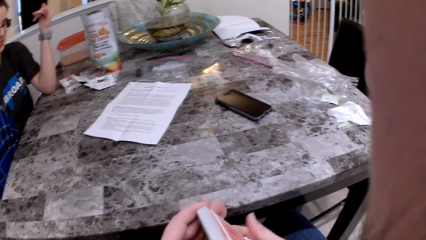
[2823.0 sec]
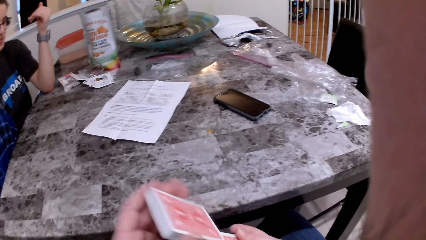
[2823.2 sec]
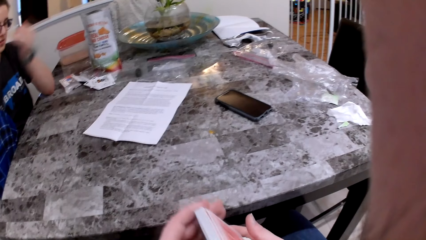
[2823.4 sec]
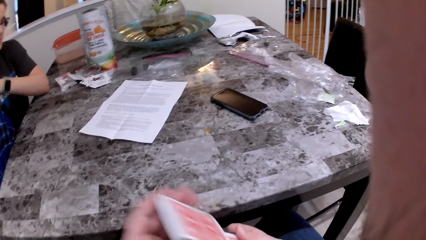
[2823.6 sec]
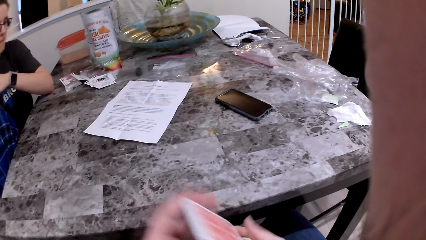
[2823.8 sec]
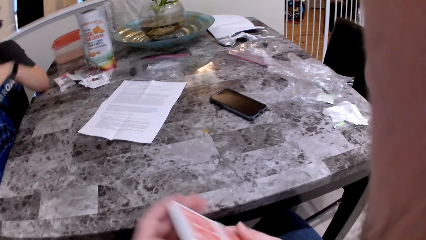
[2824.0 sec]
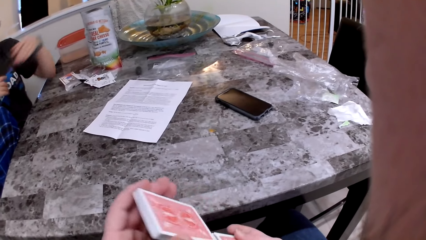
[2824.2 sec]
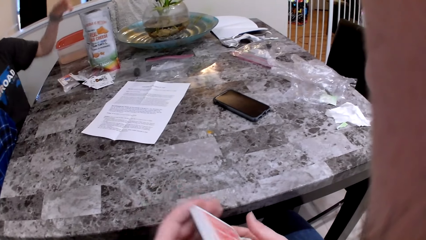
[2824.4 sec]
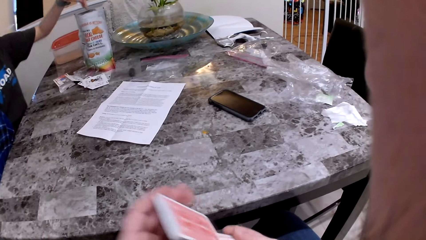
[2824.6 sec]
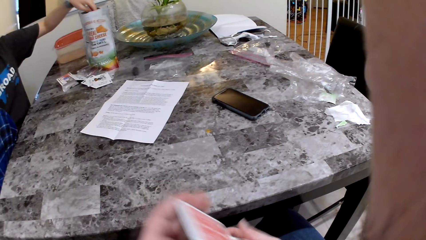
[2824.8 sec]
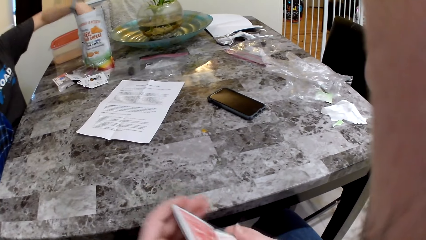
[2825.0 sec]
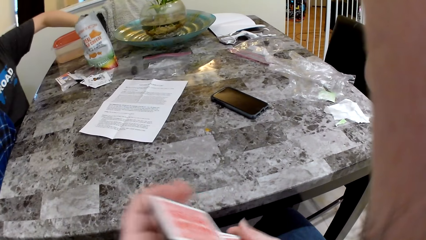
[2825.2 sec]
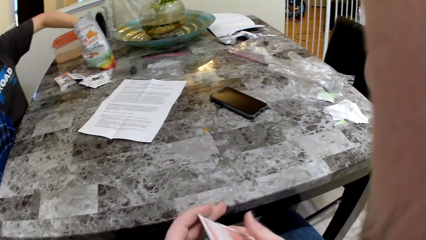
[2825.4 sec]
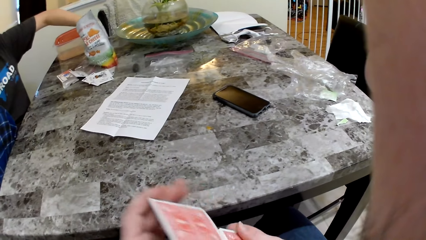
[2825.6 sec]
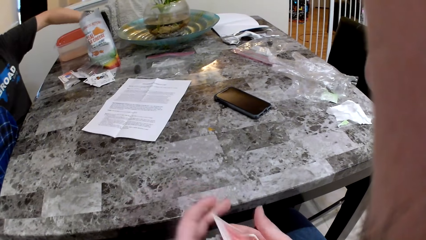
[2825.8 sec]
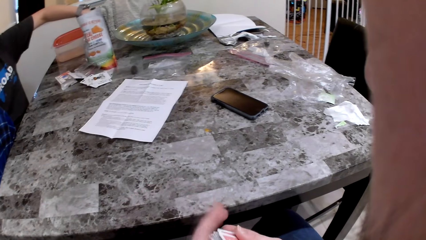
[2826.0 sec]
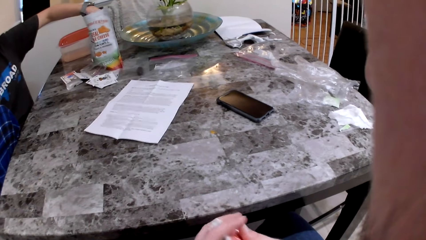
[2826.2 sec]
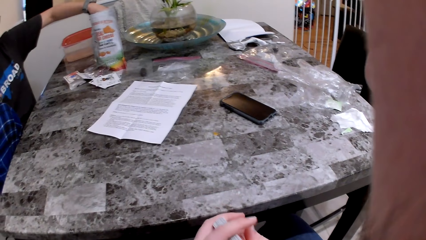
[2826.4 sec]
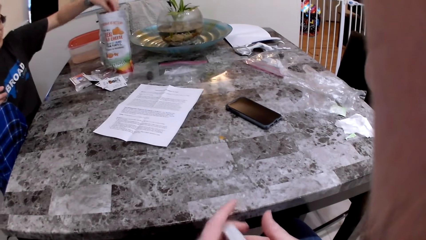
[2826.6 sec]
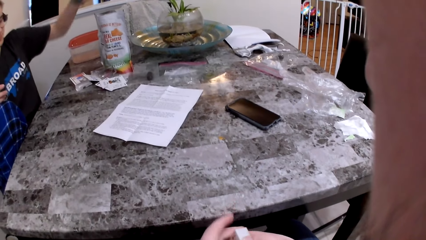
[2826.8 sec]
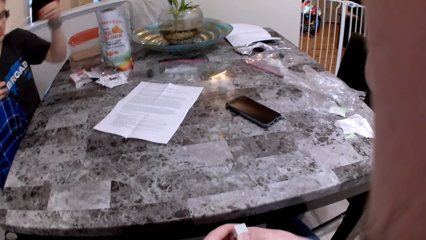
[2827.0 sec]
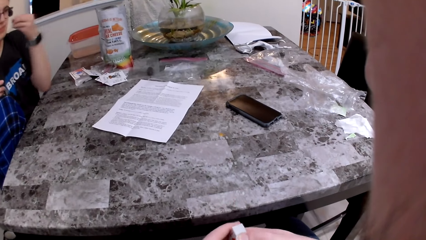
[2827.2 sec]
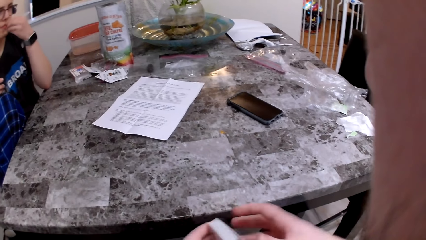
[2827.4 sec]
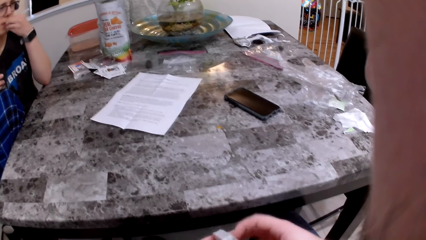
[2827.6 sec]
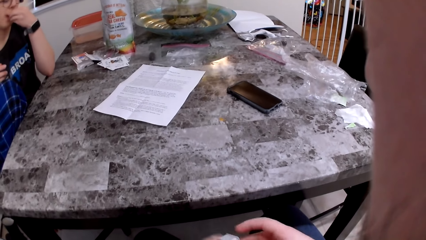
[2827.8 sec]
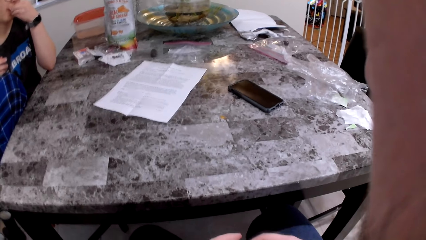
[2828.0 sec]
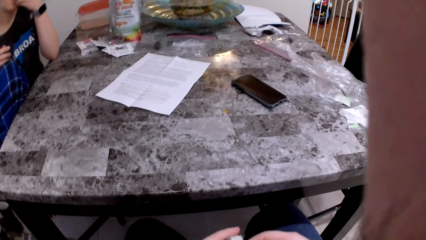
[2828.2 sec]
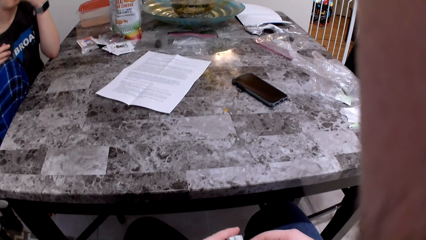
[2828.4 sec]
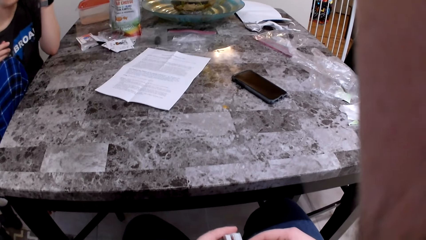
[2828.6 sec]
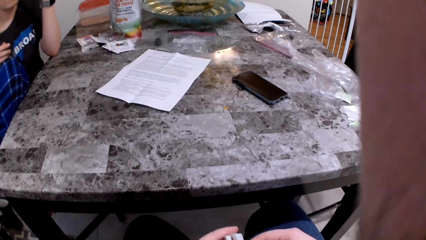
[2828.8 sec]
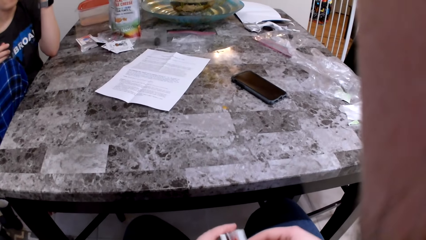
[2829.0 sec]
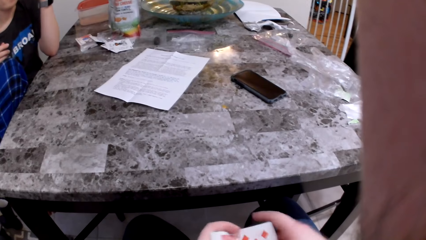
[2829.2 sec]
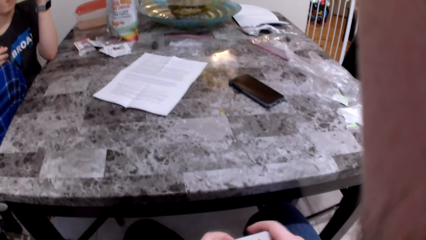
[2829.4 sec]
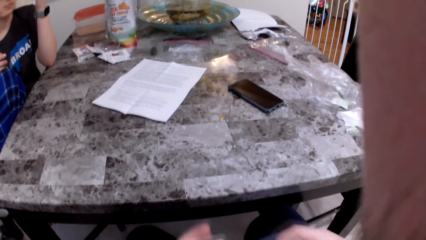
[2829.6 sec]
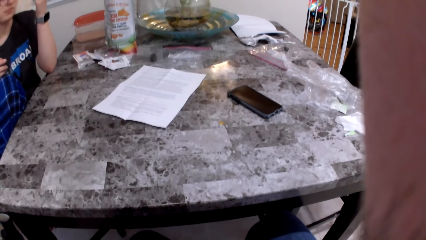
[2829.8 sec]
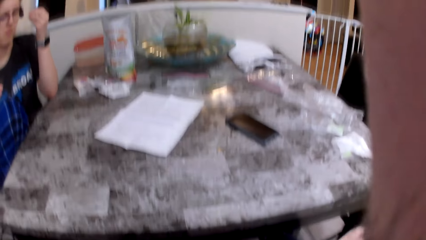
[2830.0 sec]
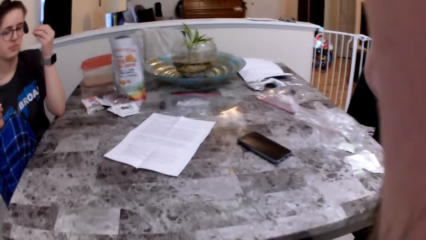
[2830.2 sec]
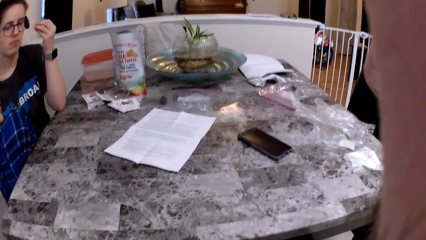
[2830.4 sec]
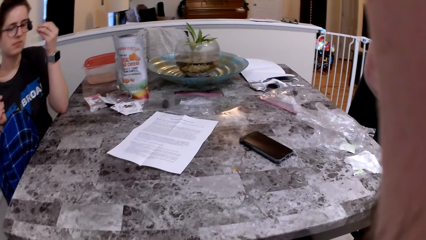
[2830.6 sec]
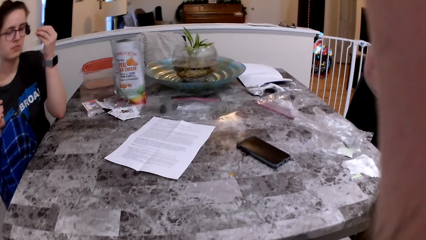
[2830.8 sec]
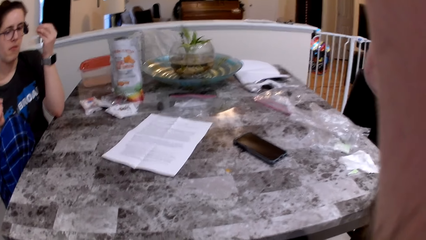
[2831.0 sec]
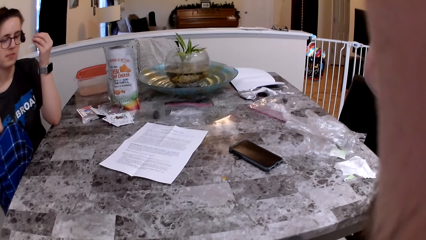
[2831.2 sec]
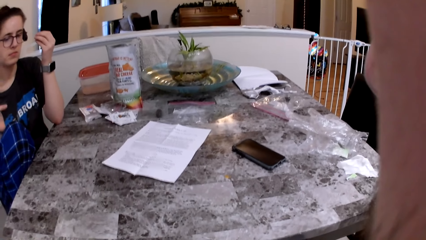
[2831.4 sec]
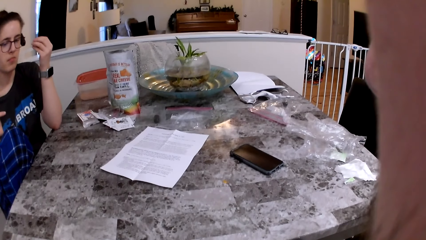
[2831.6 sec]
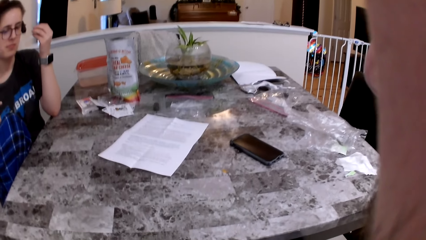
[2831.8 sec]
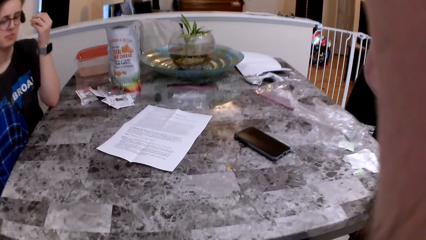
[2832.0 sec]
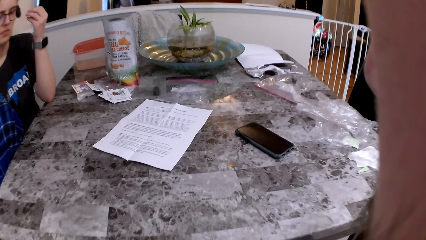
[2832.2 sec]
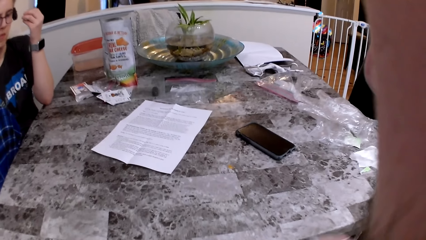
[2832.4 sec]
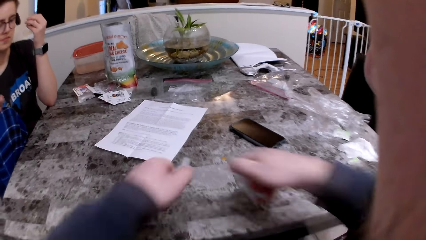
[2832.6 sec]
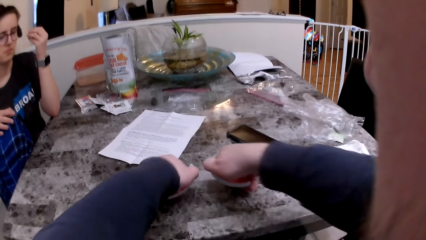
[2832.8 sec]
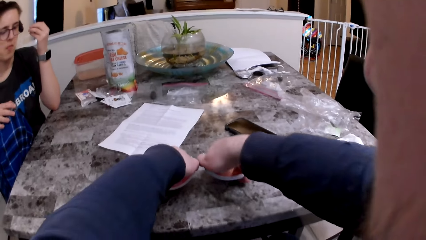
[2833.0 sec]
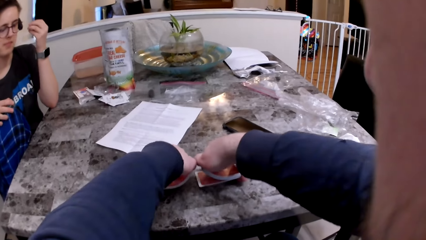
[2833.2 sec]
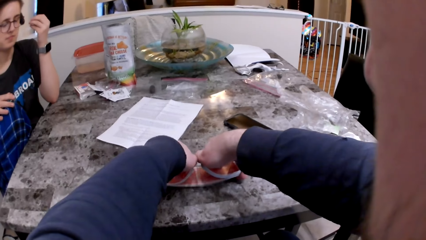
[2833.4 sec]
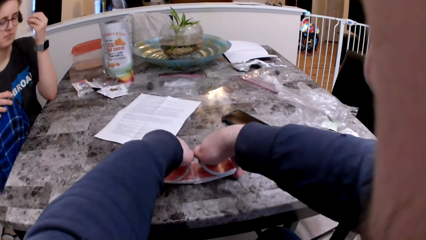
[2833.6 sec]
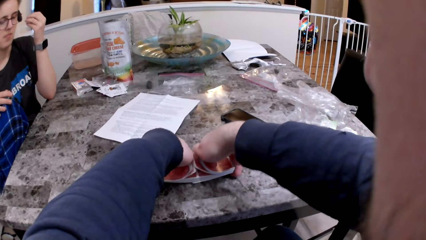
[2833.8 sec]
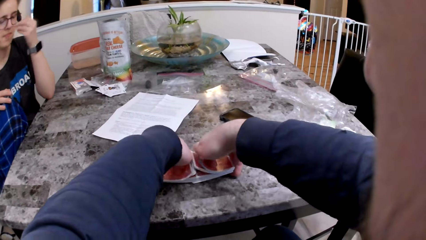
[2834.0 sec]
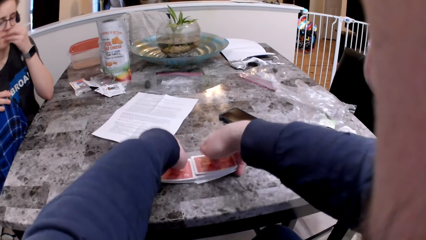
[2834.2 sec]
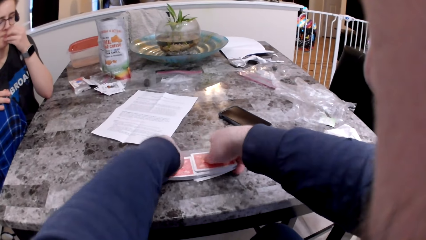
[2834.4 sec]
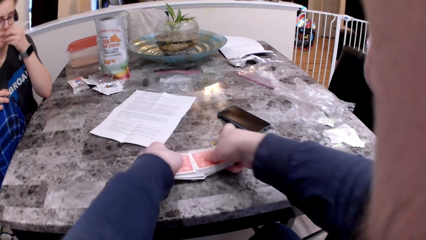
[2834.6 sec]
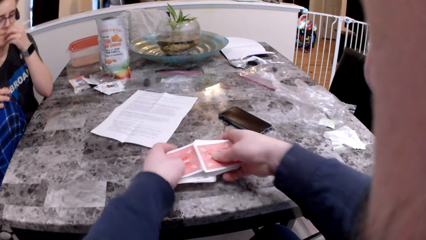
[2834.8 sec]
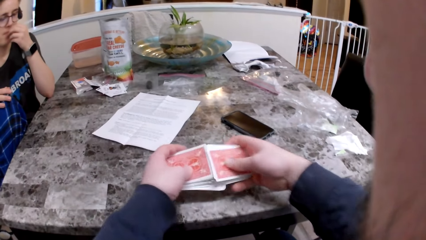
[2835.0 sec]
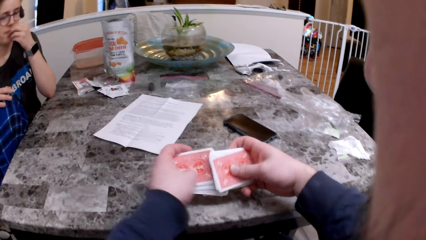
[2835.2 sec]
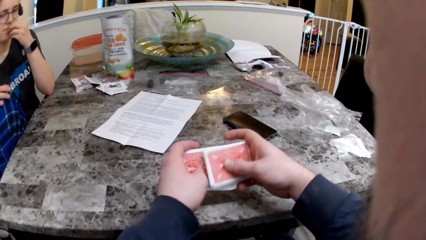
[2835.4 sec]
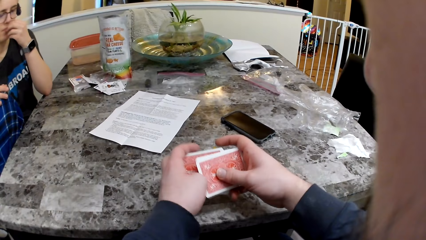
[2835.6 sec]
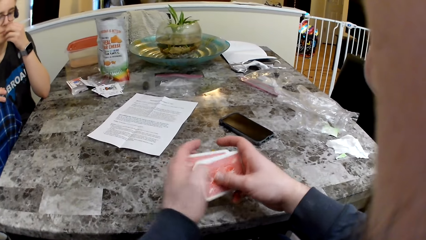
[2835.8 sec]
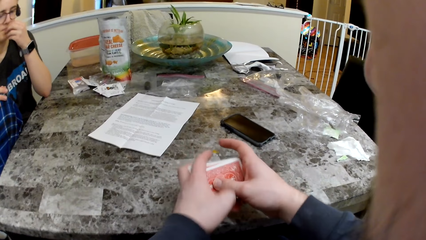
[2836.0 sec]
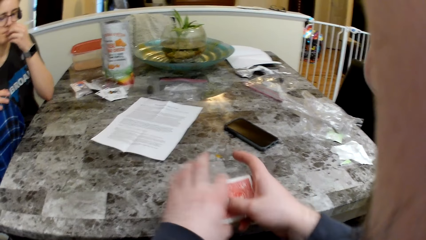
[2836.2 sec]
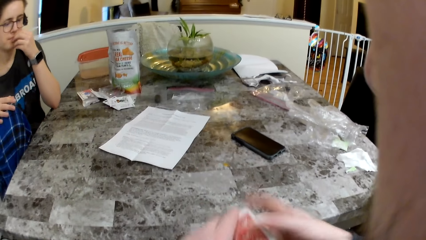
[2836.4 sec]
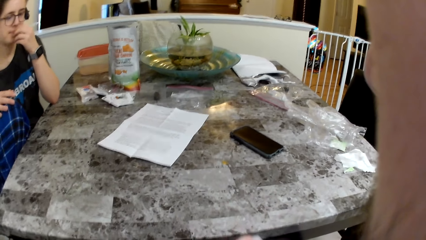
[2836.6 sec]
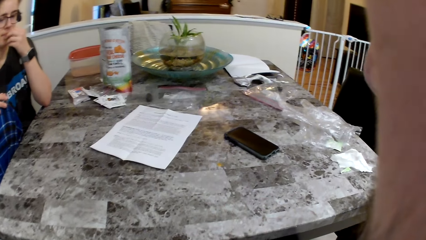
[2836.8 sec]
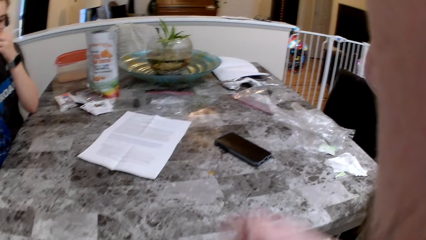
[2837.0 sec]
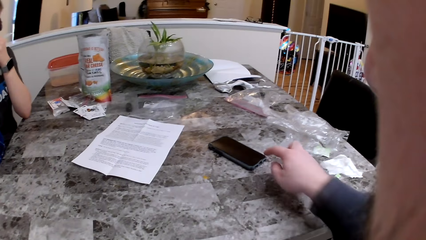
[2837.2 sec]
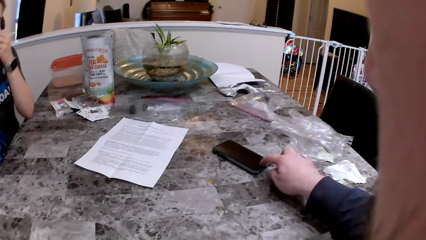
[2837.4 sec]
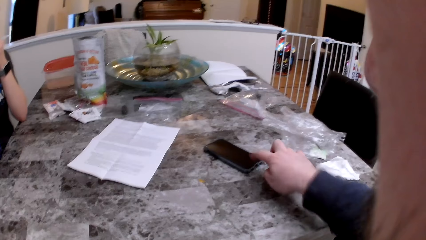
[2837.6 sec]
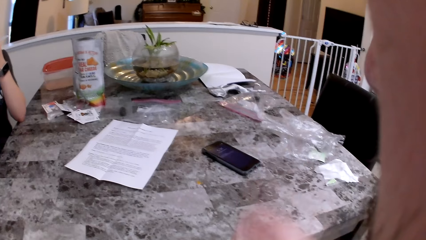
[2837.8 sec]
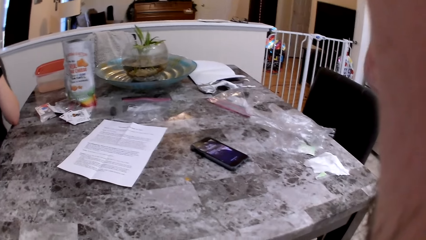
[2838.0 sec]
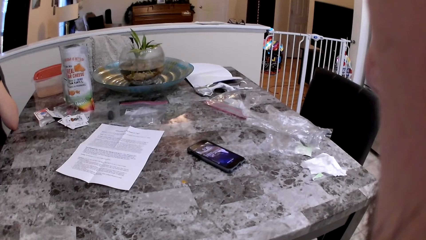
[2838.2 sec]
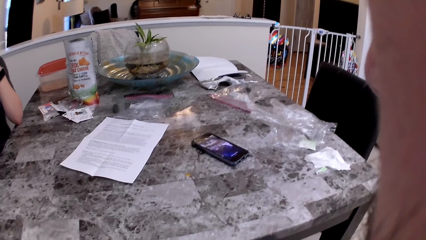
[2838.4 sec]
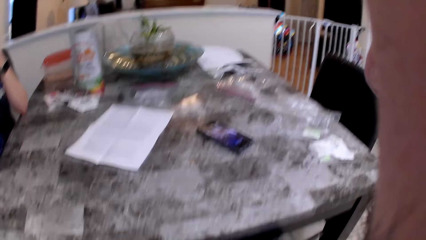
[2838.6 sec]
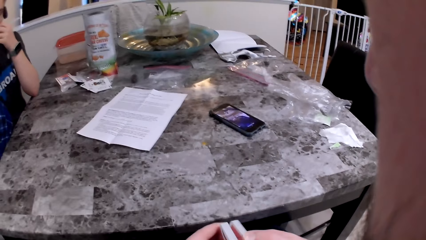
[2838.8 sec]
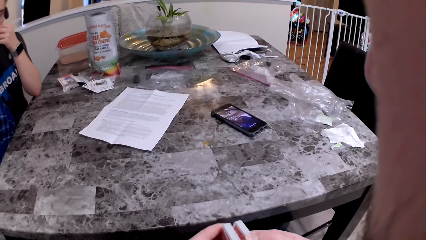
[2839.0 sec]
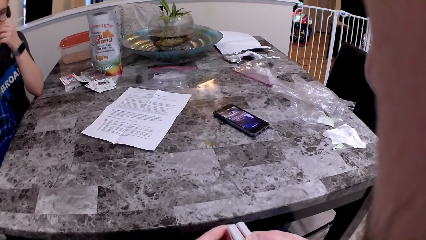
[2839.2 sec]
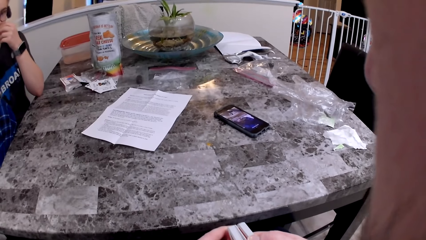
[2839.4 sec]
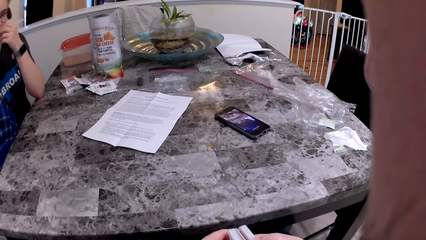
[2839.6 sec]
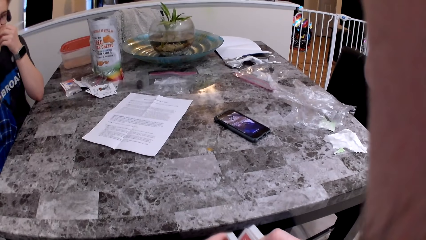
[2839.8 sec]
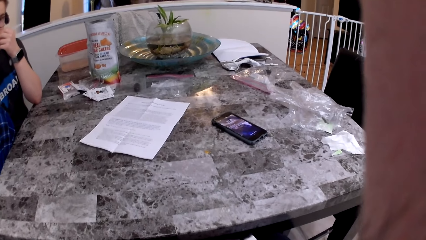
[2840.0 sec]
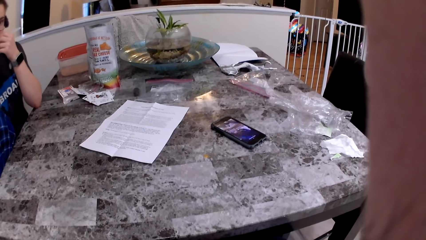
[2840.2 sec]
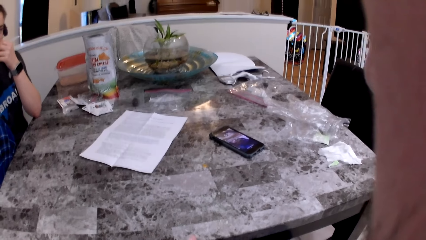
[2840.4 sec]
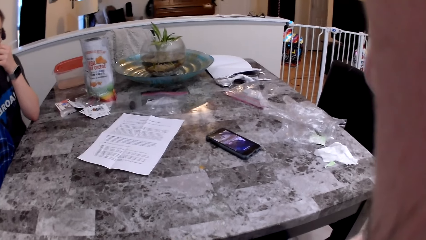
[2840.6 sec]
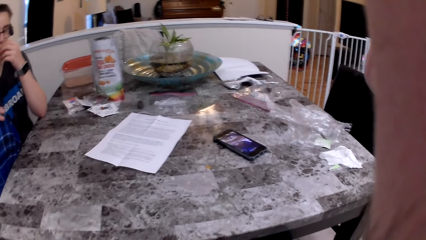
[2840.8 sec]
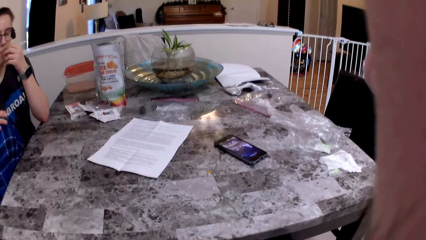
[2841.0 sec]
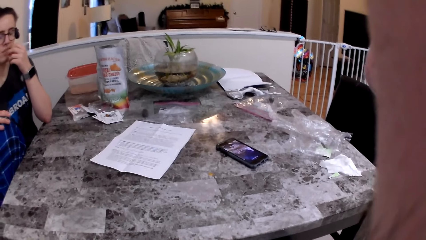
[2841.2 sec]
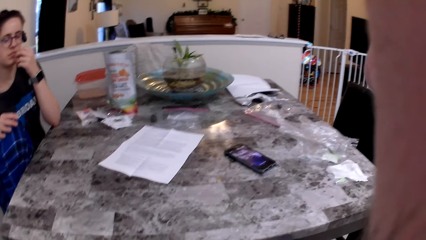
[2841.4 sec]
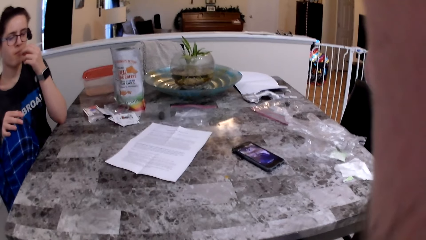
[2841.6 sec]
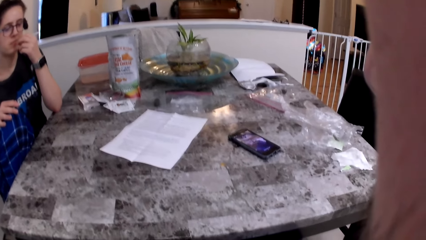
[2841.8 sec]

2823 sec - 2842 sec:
The woman picks up a cheese snack. She eats the cheese snack. The camera wearer mixes the cards on the table. He deals cards on the table with both hands. He picks up the cards. He presses a button on the phone on the table with his right hand. He turns on the phone.
